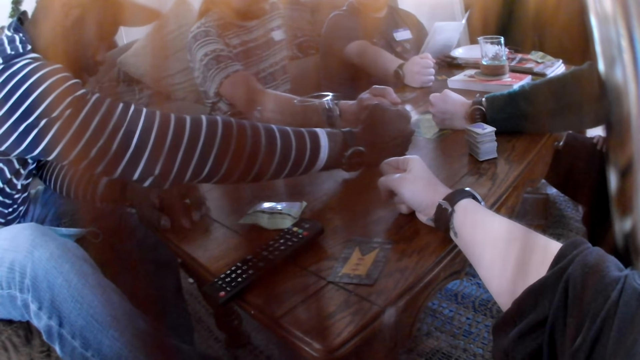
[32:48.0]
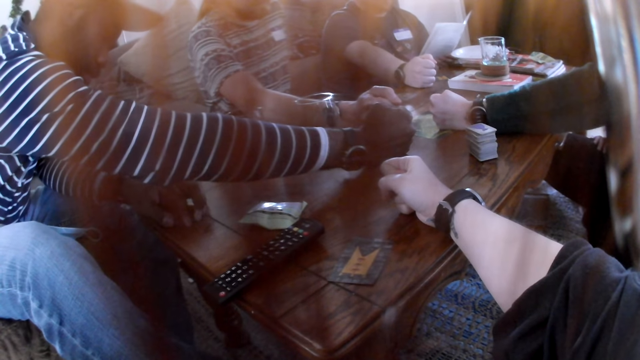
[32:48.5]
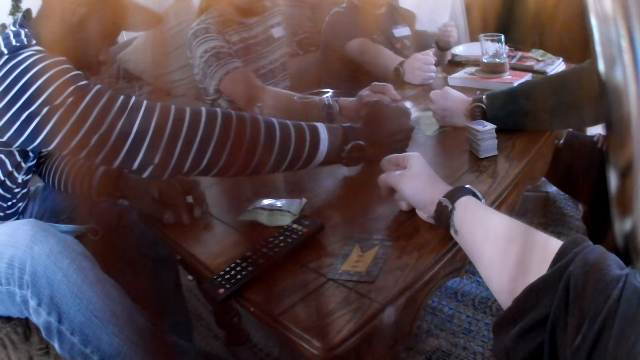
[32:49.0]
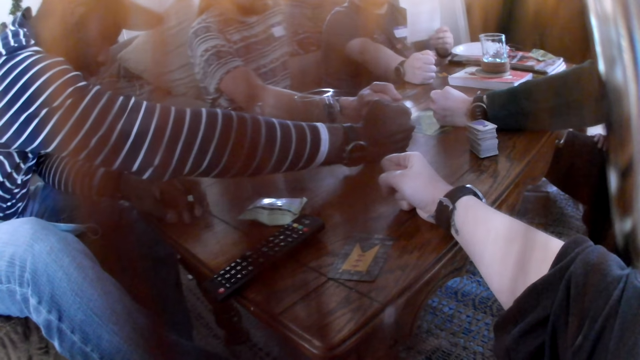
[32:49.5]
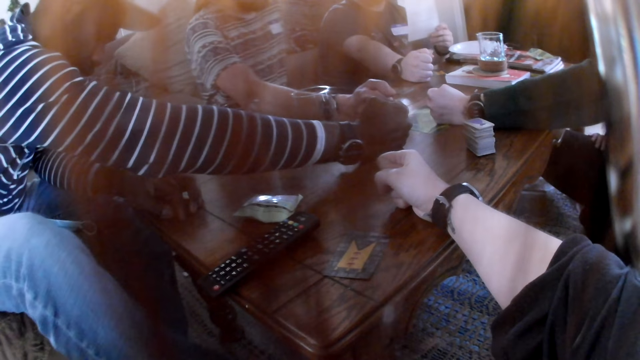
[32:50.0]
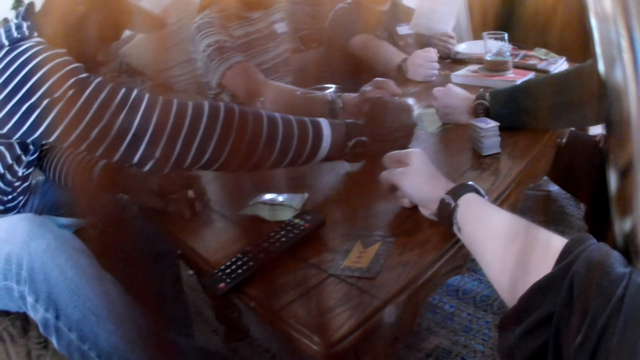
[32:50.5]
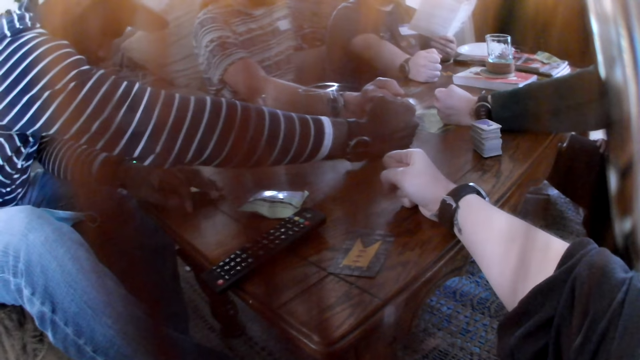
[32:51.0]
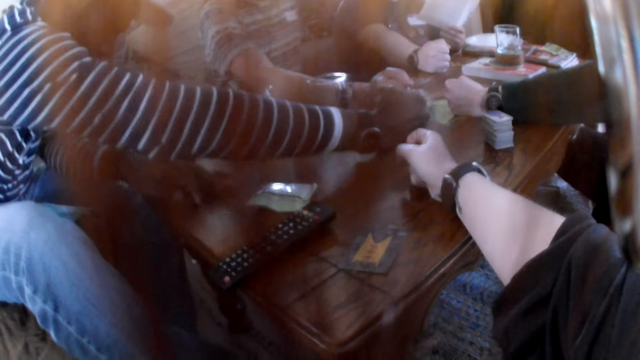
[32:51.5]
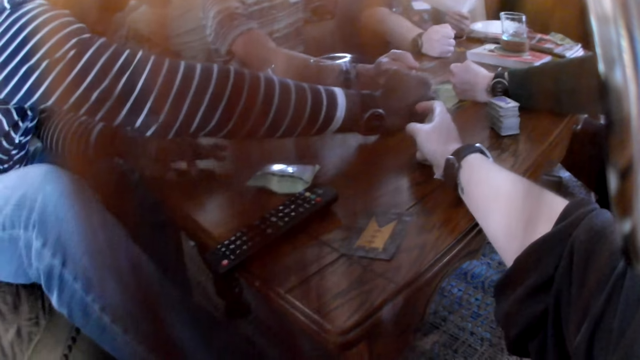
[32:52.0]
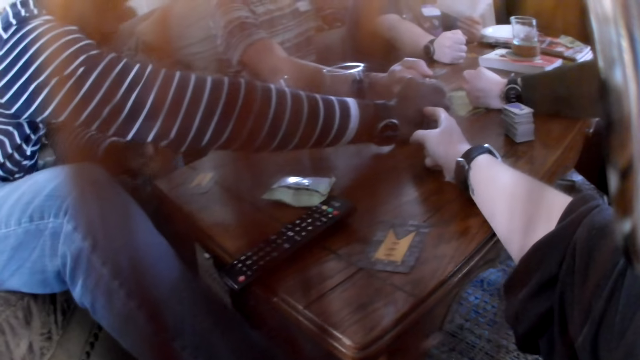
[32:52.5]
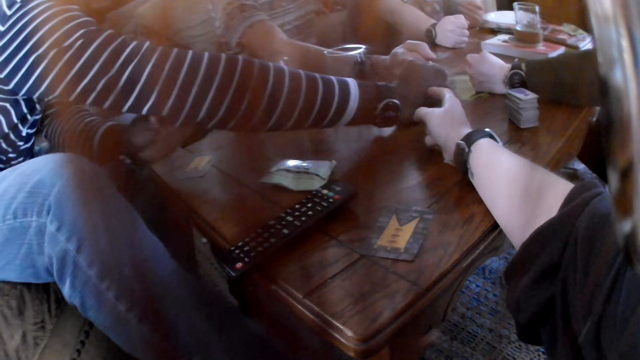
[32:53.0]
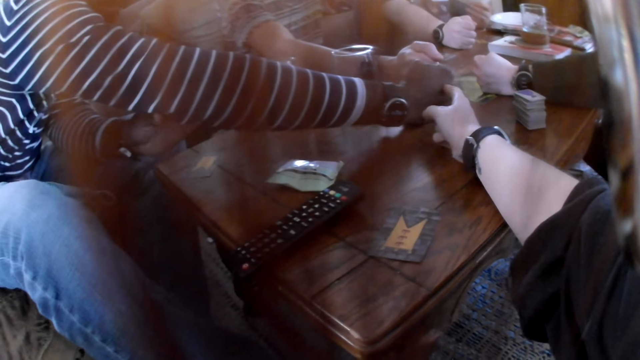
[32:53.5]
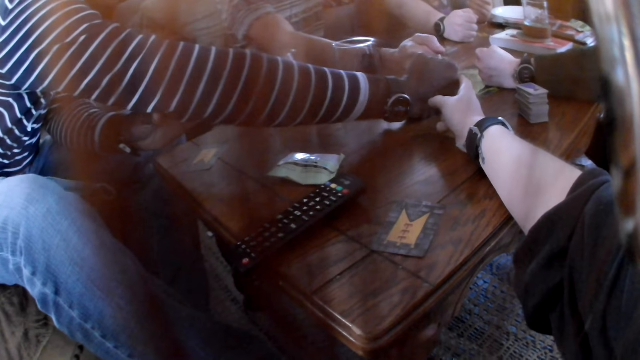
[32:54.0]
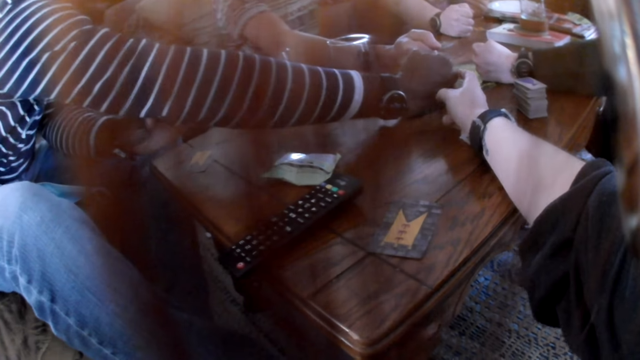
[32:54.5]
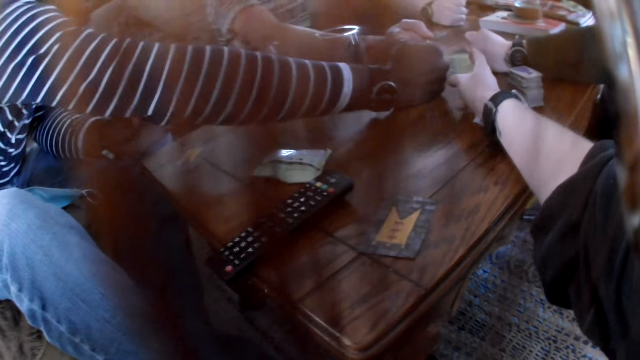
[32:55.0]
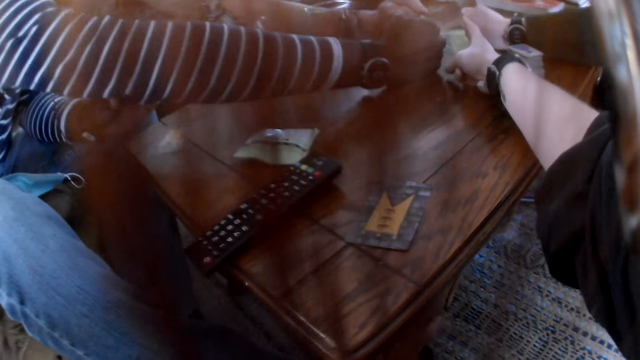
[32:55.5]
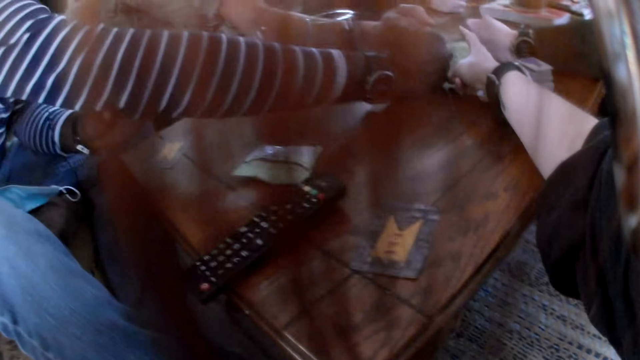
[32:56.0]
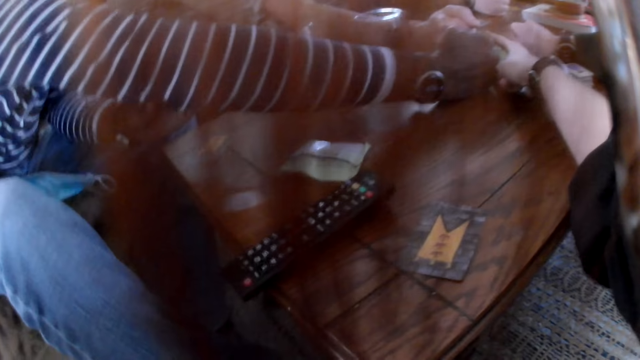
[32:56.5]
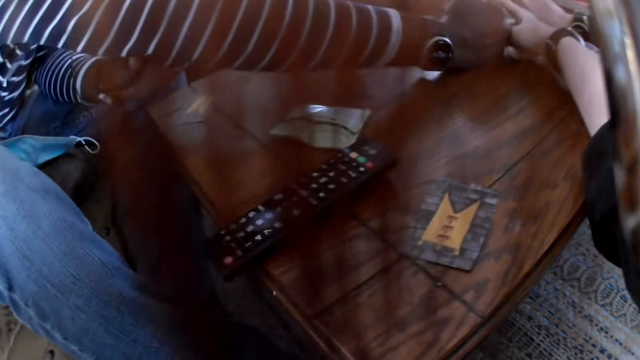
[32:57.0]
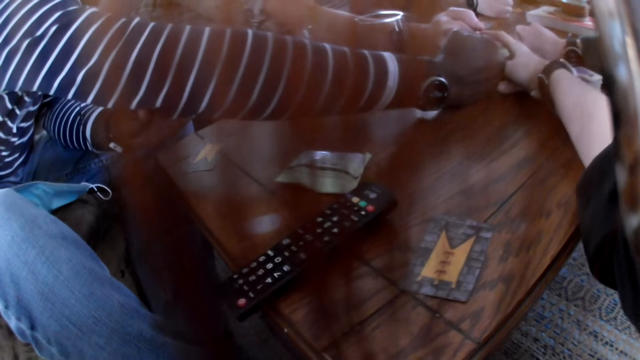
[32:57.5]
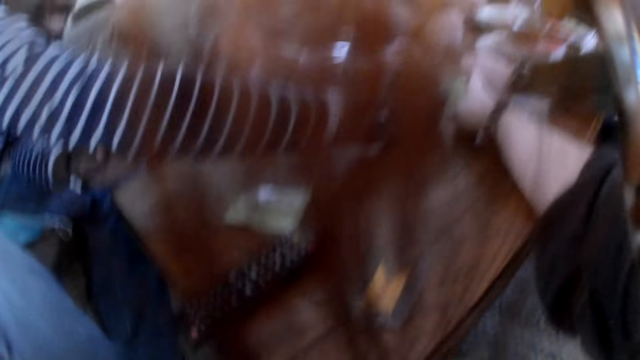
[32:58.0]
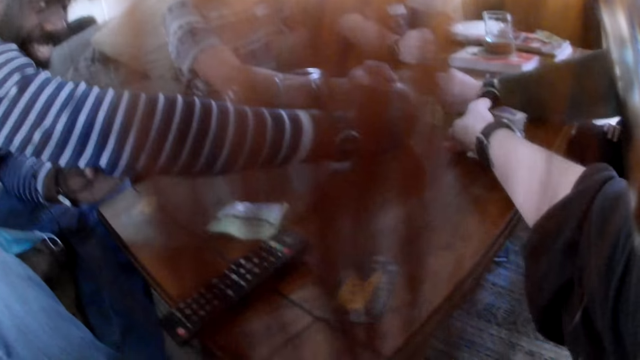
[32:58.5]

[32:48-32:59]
The camera wearer touches a person.

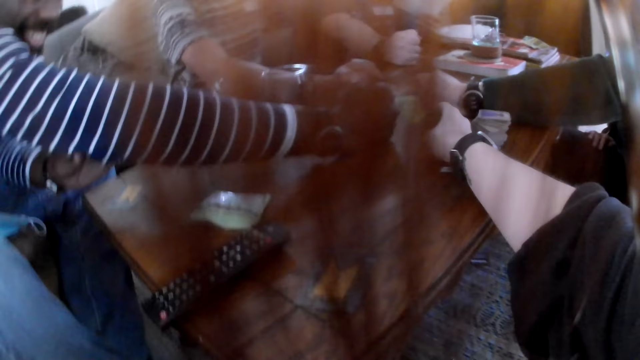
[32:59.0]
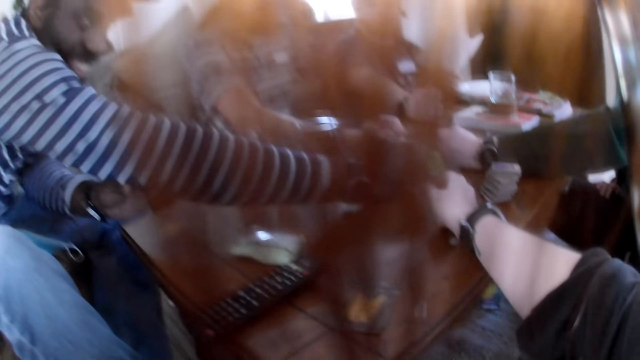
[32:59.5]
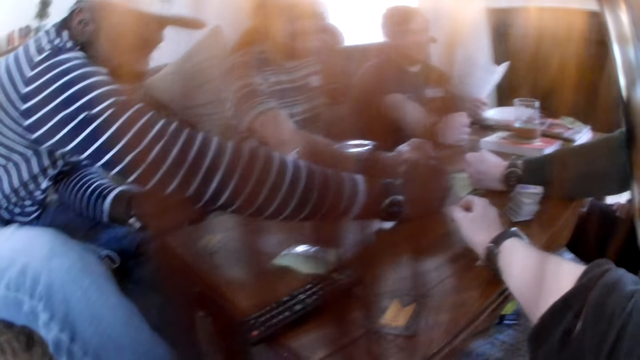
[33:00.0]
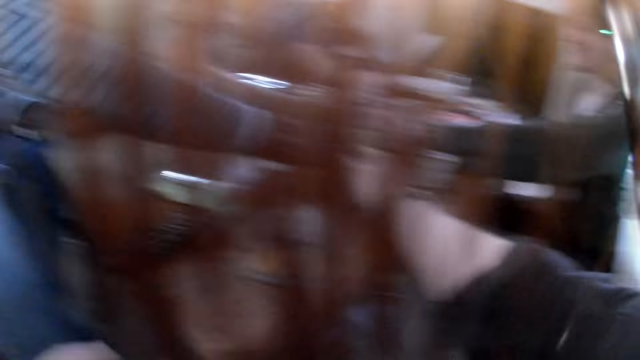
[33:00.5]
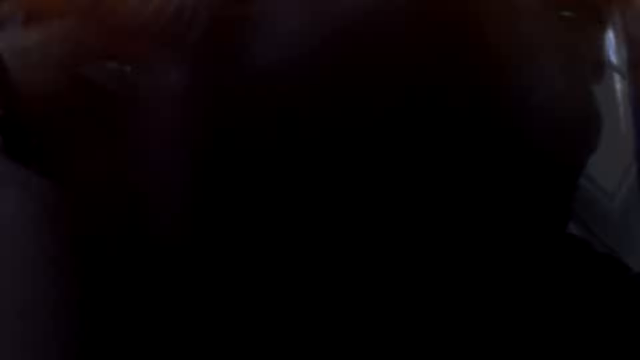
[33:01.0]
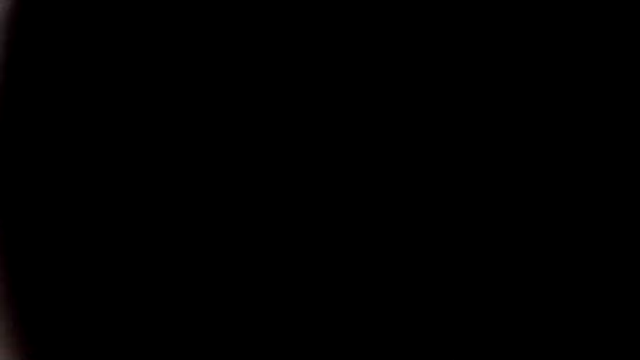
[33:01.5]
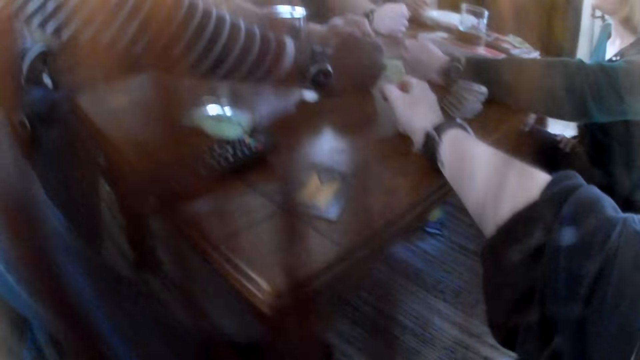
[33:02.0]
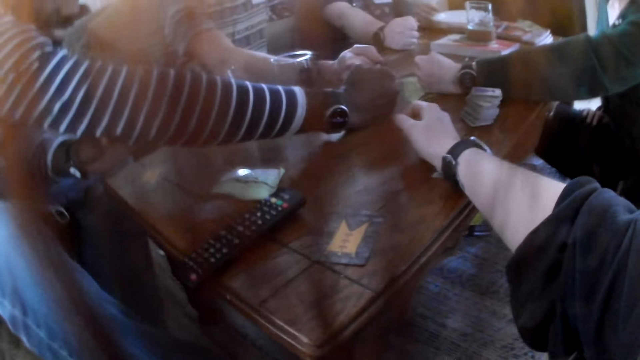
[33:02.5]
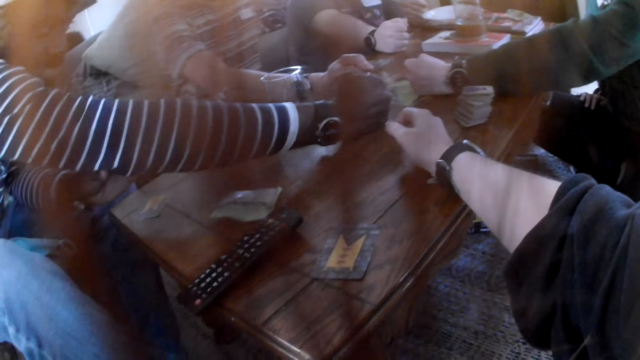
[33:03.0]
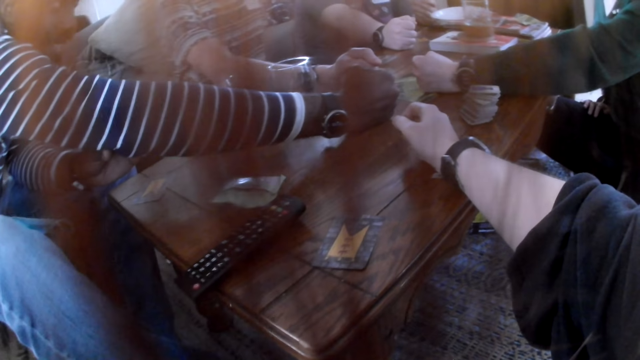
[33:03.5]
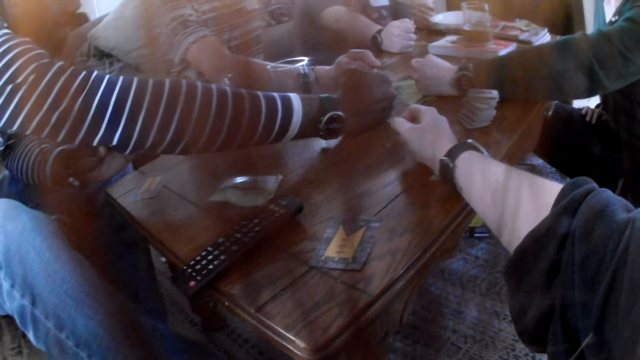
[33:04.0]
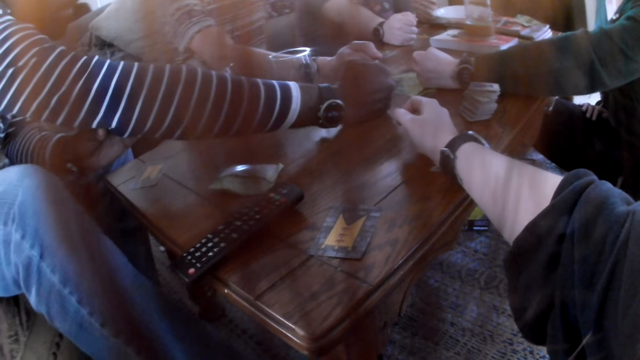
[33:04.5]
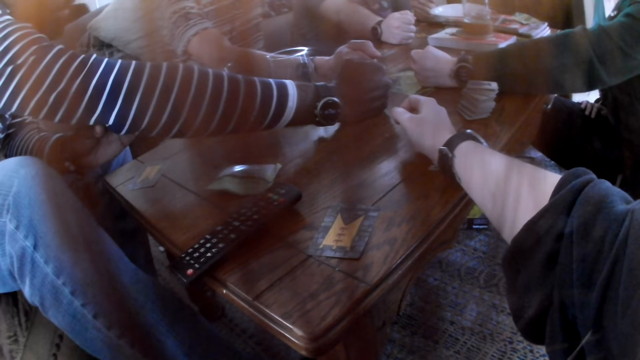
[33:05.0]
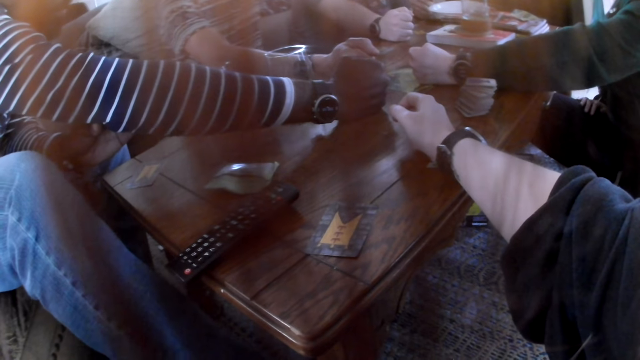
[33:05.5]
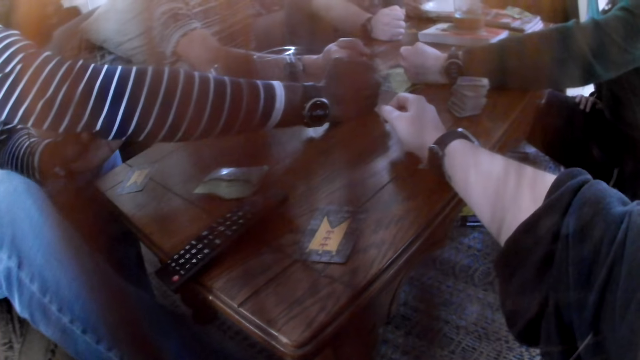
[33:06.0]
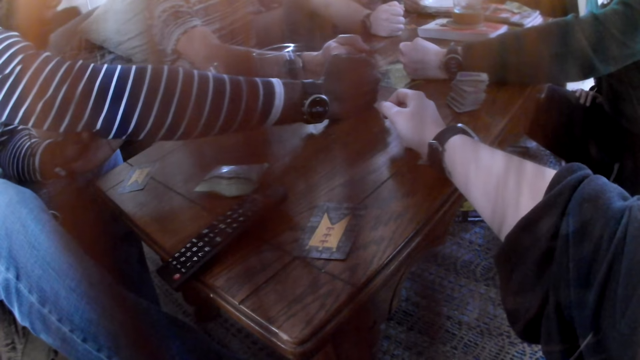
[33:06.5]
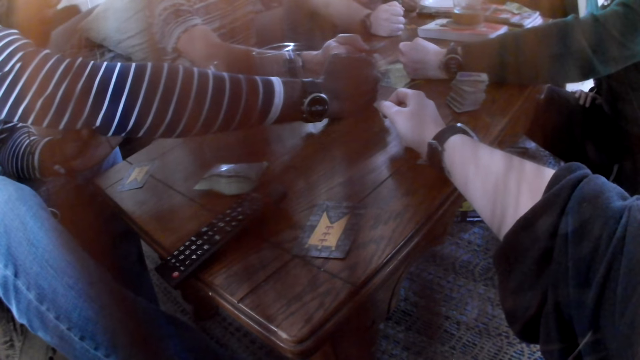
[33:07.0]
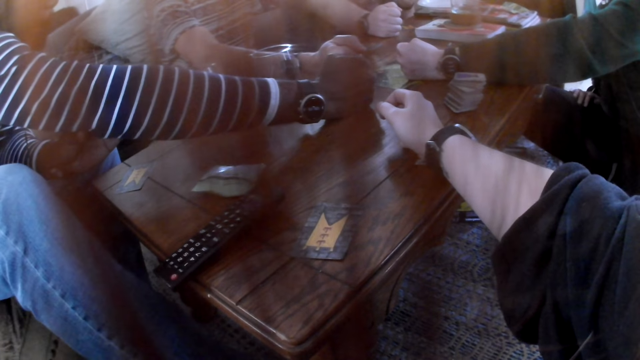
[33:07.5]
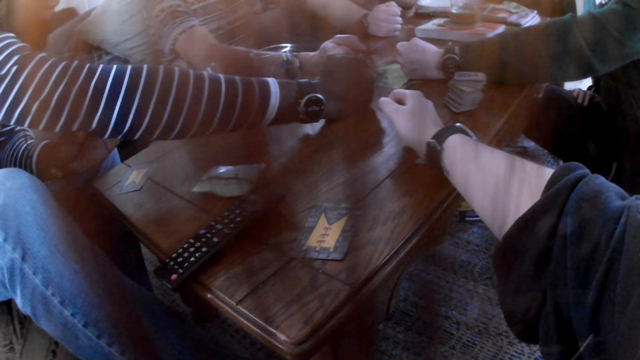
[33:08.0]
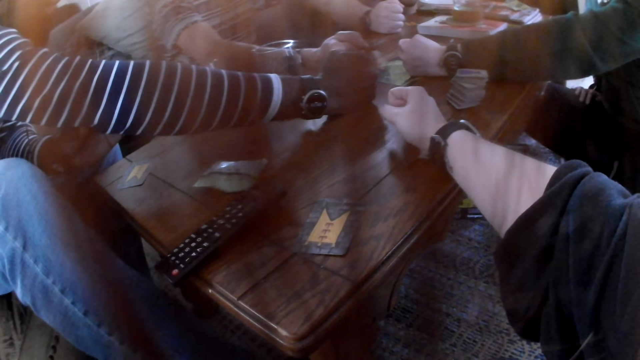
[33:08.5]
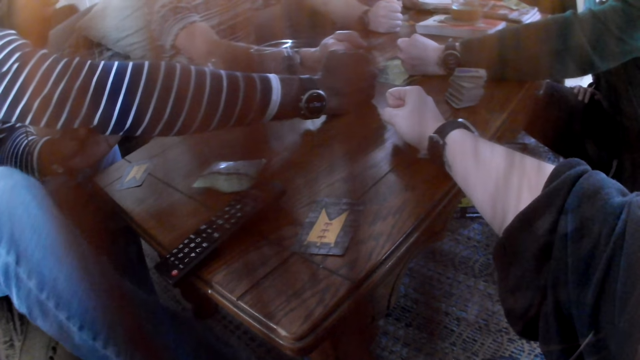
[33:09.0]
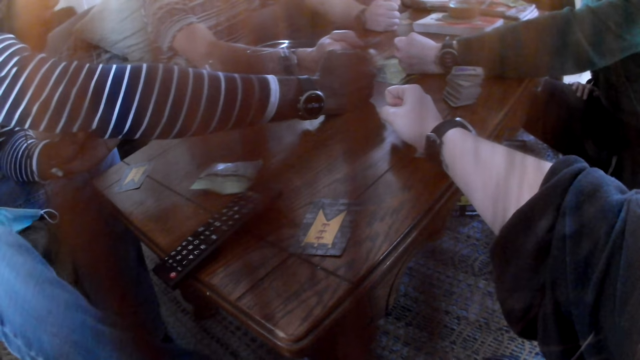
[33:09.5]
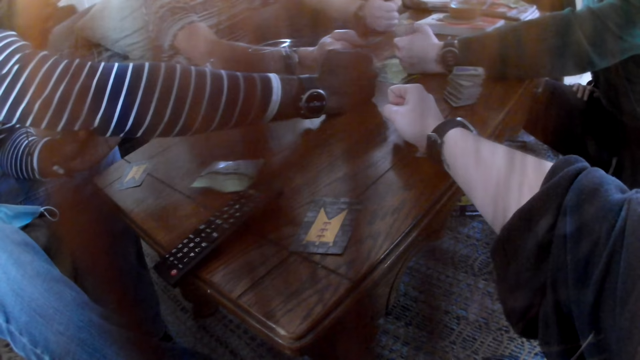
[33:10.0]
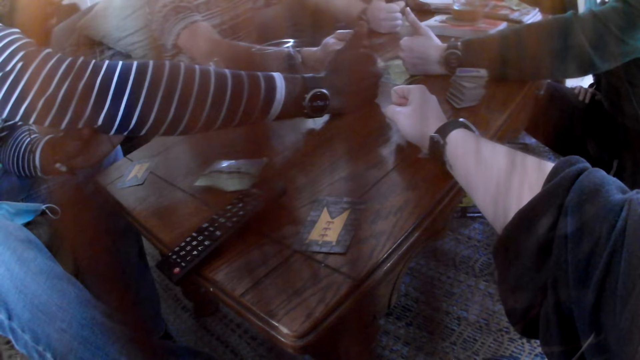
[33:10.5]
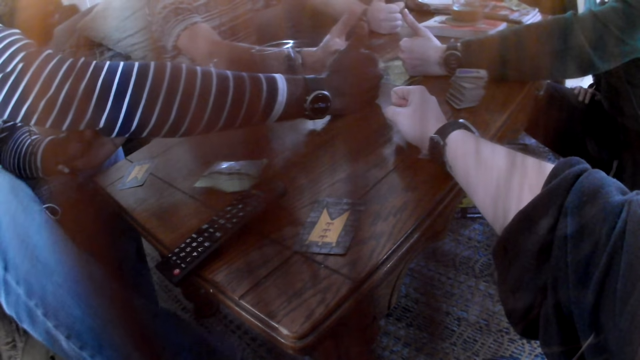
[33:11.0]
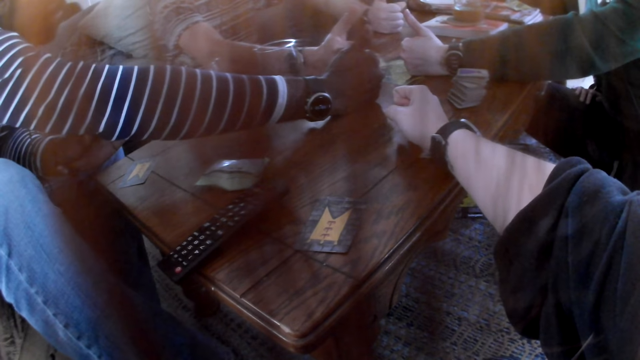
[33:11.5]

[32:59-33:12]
The camera wearer covers the camera. They look around.
